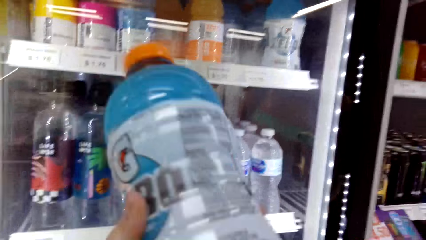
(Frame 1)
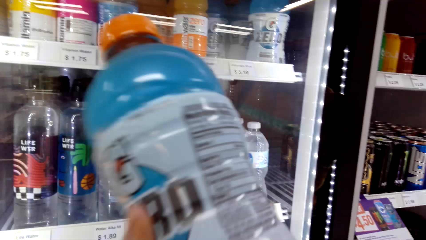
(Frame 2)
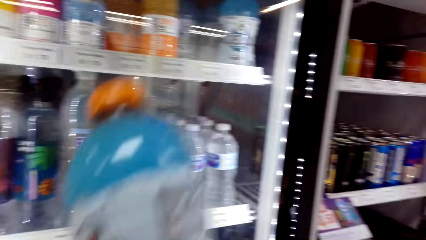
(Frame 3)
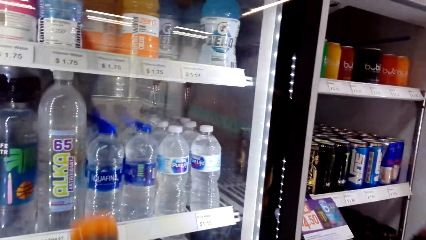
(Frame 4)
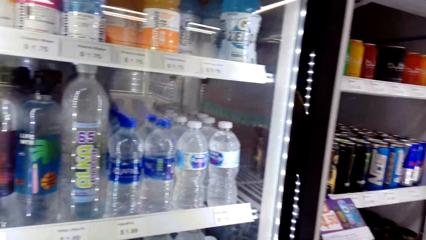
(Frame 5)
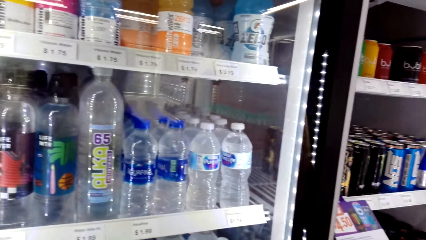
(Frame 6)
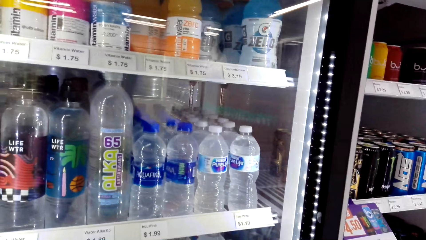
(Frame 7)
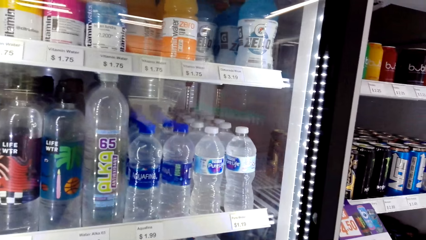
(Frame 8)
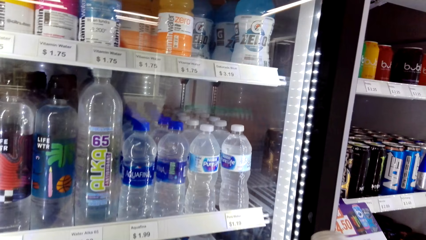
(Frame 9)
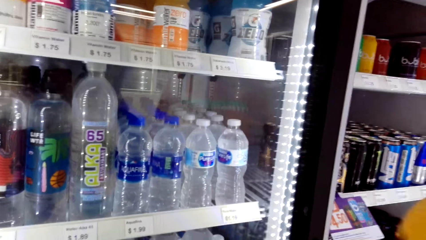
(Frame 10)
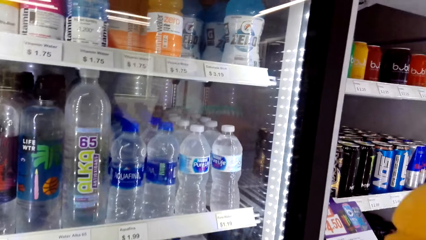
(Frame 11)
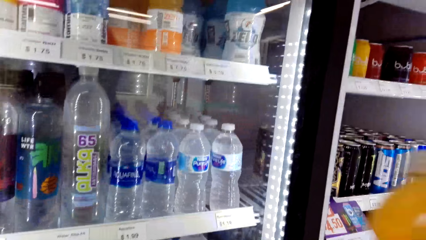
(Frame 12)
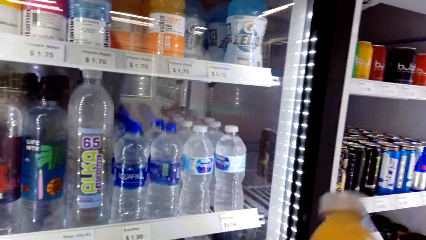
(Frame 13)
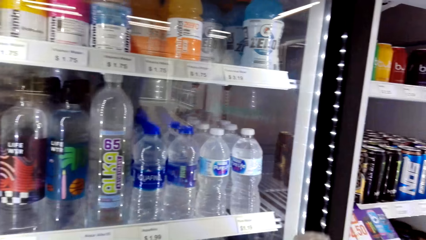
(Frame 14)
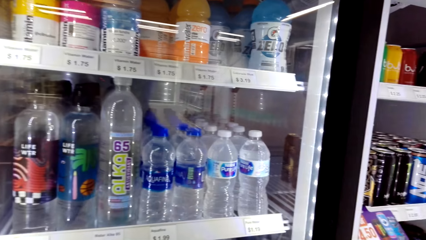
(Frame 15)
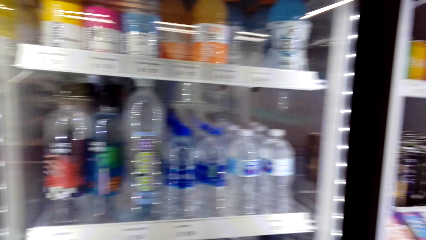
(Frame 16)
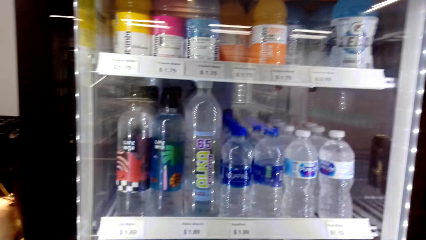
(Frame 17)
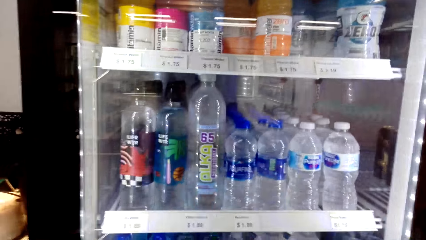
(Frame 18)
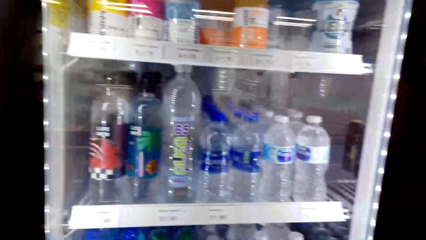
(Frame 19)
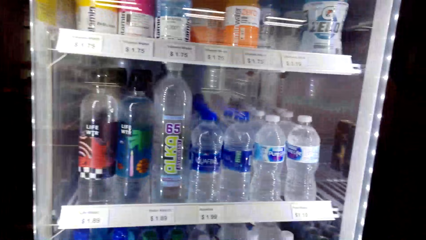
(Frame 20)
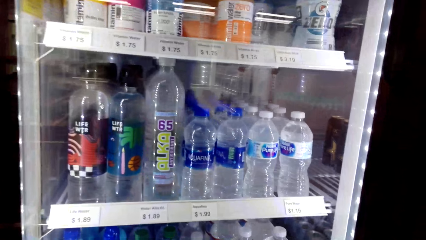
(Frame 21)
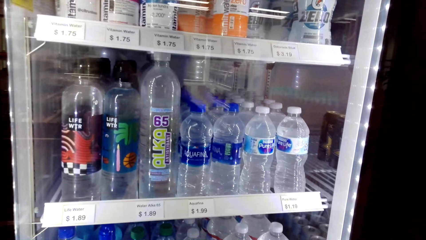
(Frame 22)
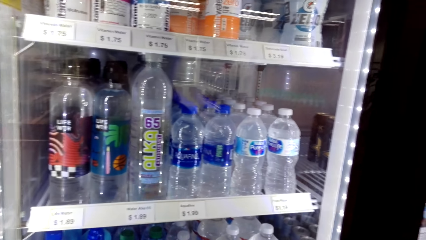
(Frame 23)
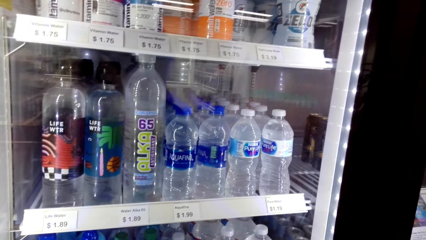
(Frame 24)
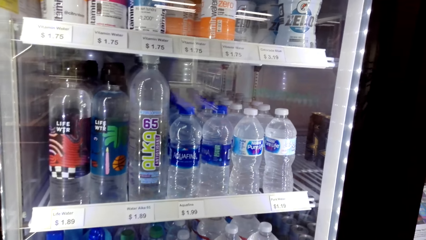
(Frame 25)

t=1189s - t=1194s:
The camera wearer stands on the floor.

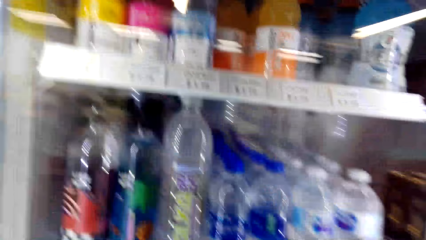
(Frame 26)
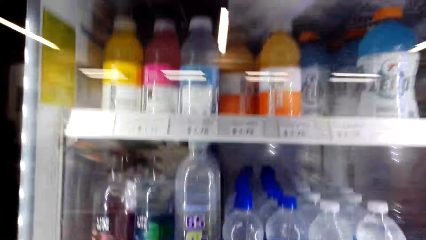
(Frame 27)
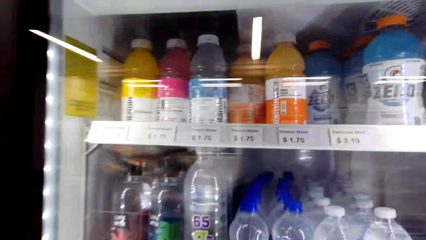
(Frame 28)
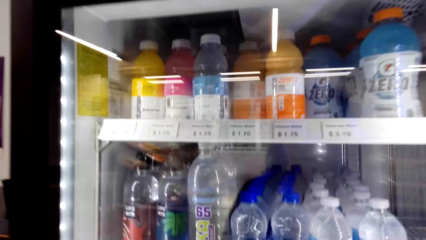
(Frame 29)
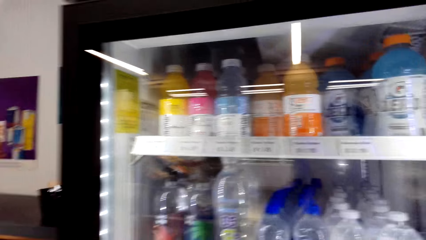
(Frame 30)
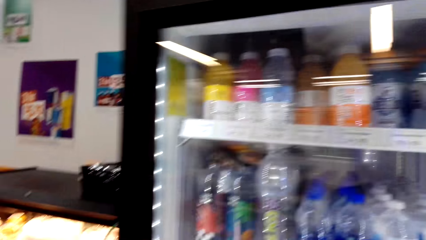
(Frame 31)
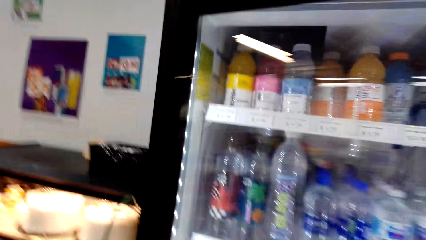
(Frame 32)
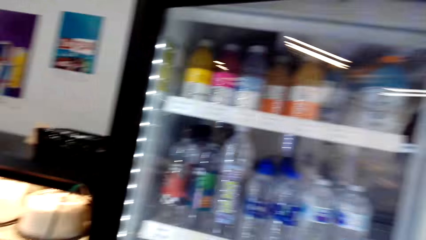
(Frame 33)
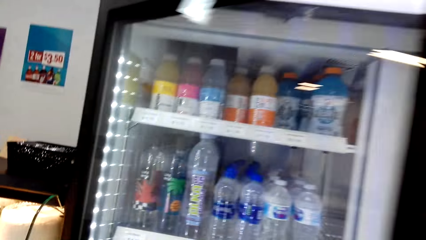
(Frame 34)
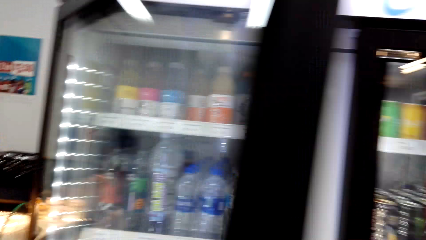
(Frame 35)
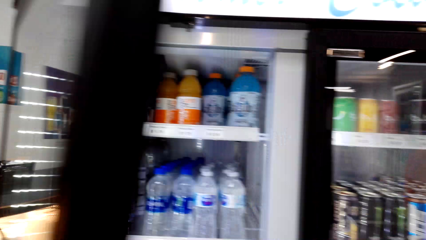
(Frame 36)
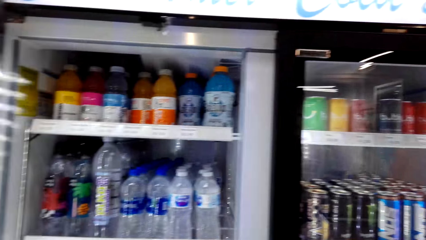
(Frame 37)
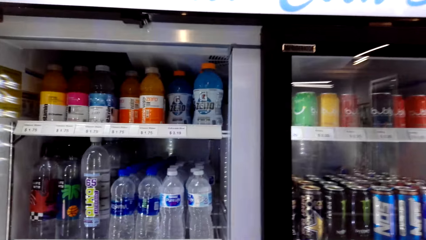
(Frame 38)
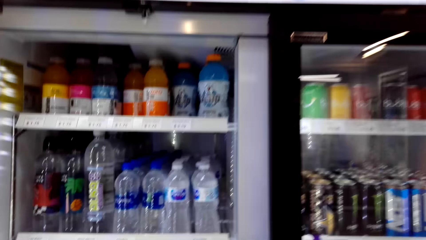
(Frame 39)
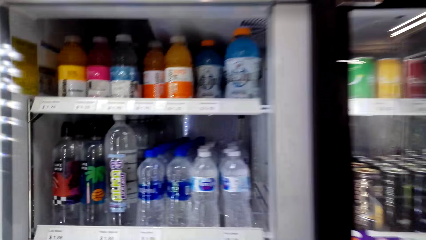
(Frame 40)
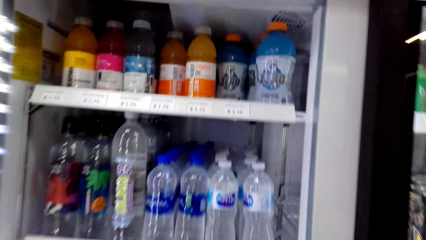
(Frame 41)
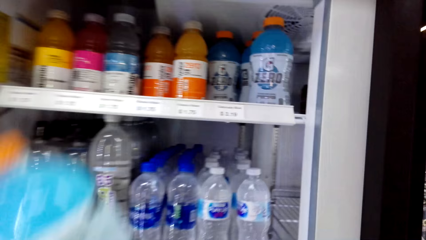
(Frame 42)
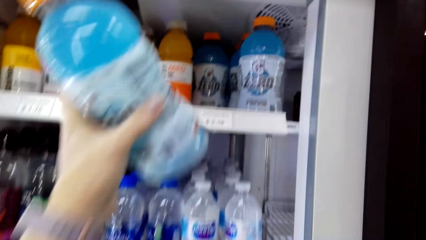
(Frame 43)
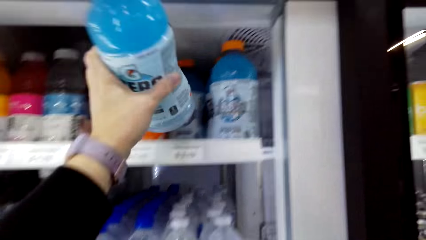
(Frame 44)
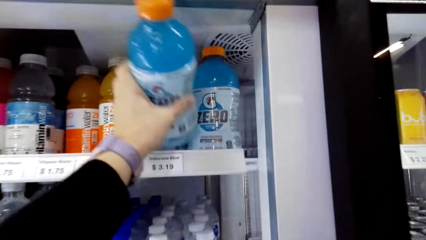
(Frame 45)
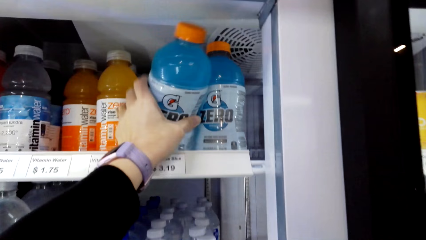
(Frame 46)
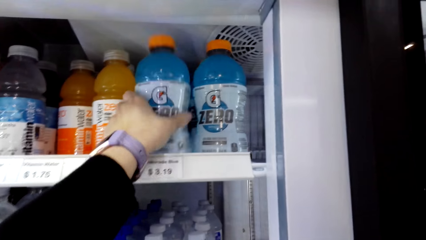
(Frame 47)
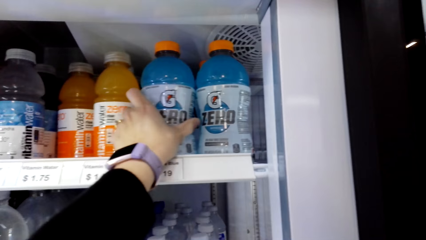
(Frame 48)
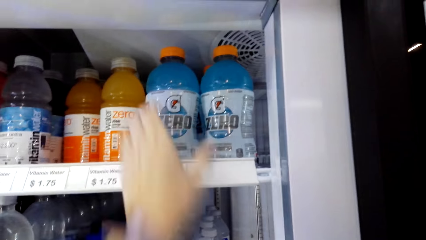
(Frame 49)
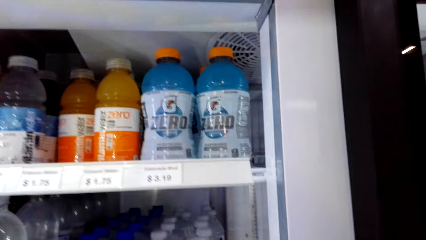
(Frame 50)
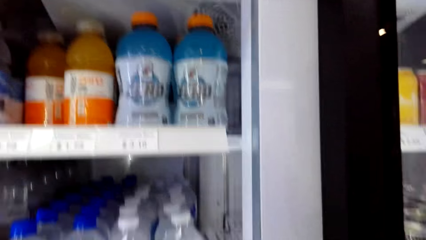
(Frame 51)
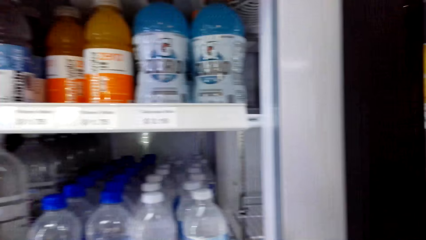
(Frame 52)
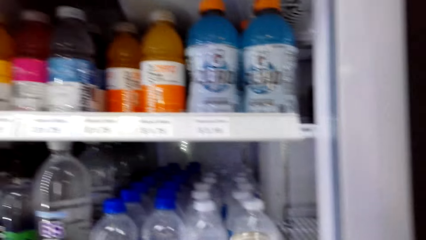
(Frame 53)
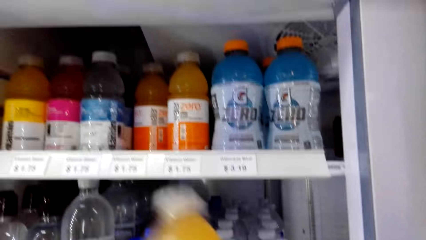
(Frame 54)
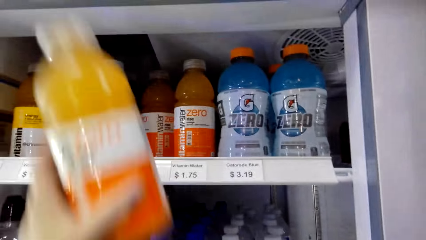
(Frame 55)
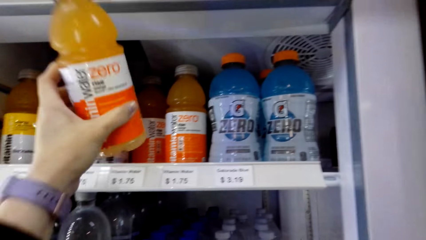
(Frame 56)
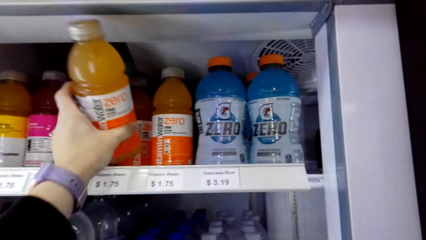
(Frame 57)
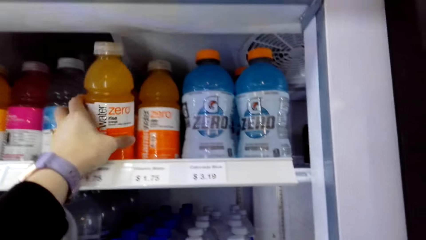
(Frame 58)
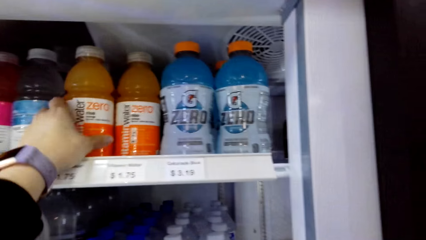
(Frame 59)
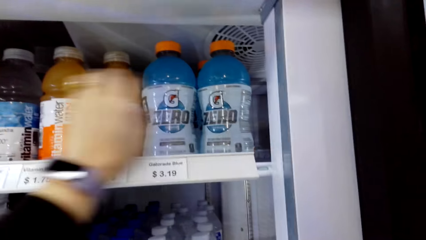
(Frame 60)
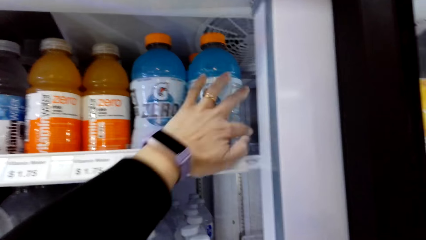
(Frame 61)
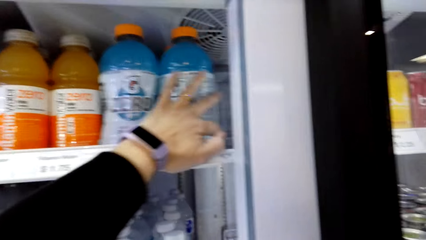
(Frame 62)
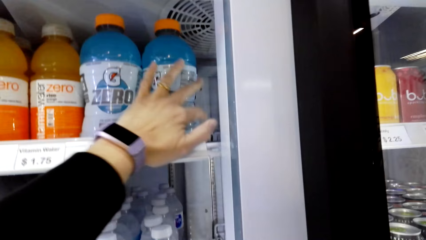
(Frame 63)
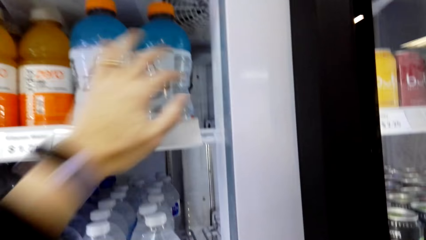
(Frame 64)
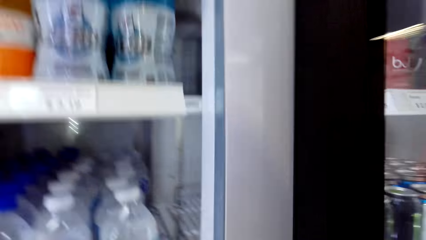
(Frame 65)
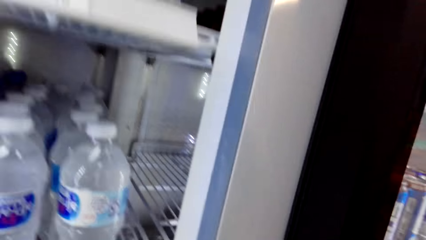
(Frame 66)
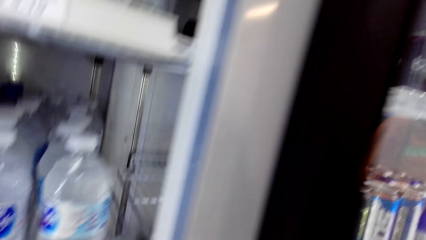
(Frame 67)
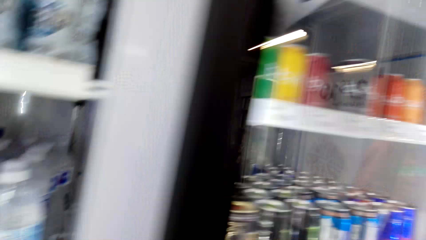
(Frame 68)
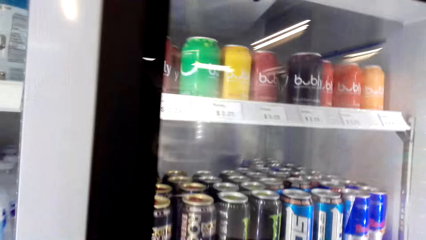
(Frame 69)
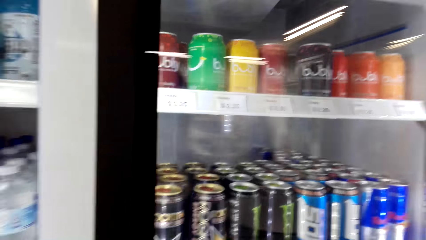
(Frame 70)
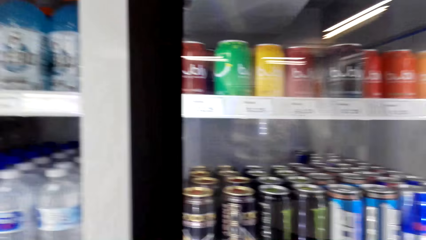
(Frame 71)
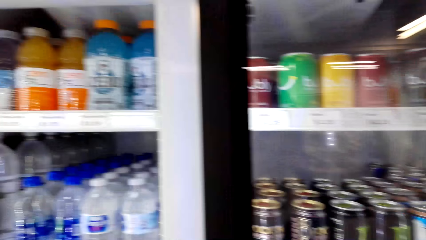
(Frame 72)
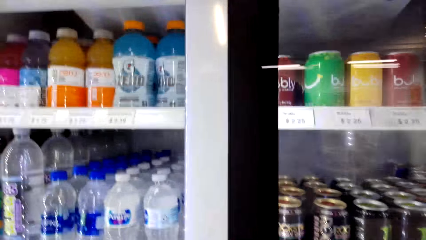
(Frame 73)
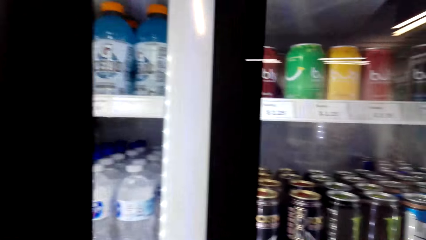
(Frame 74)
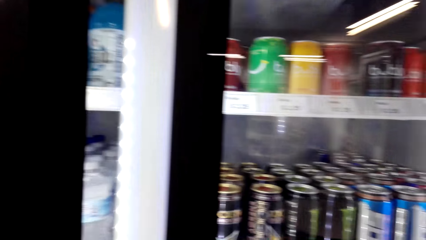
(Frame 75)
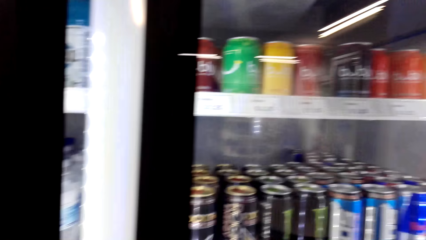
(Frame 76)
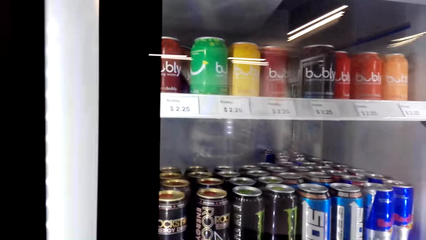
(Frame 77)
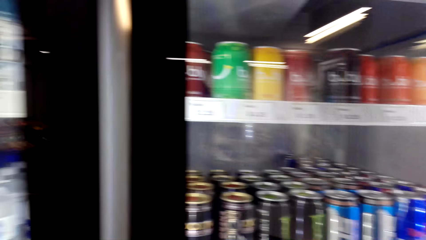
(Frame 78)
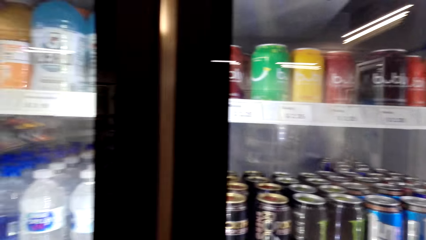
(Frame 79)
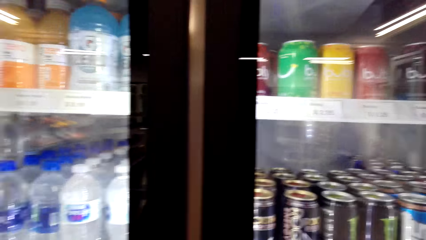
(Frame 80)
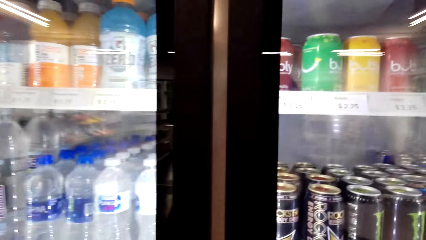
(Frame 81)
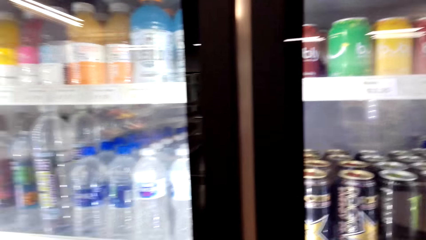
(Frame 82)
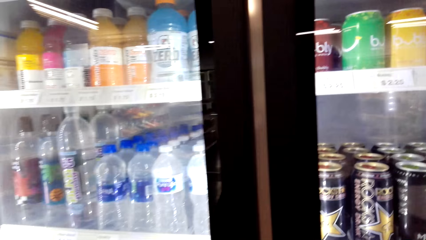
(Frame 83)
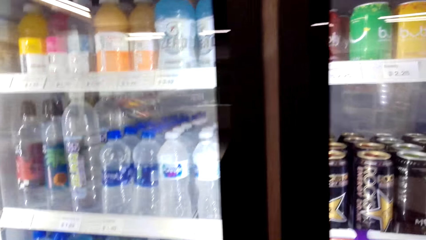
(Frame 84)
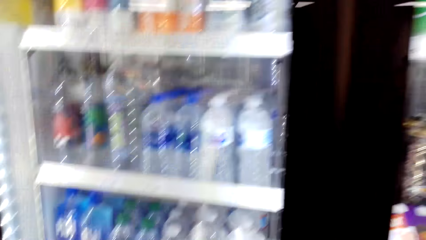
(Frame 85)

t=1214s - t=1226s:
The camera wearer opens the fridge. They return the first bottle to the fridge. They return the second bottle to the fridge. They close the fridge.
